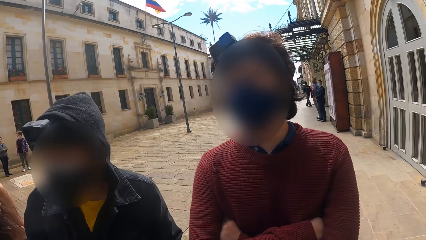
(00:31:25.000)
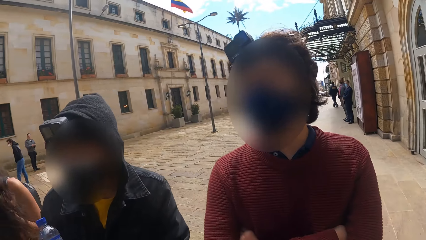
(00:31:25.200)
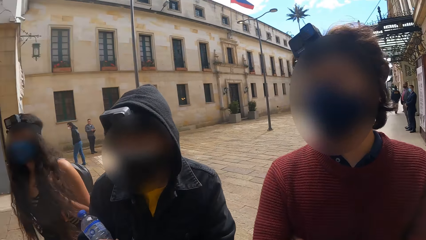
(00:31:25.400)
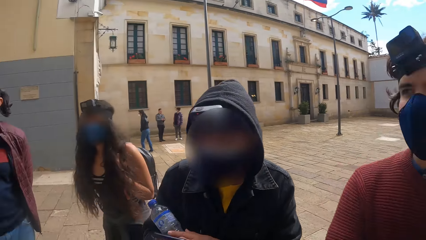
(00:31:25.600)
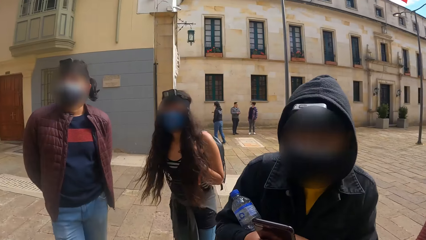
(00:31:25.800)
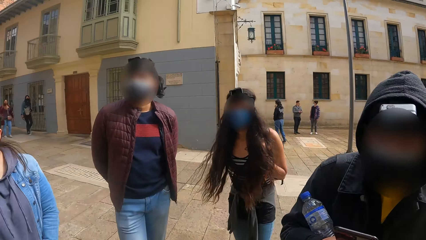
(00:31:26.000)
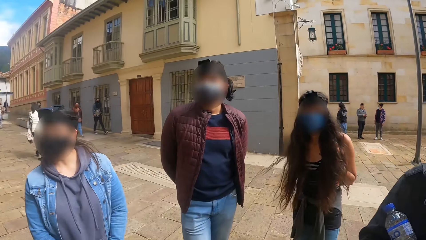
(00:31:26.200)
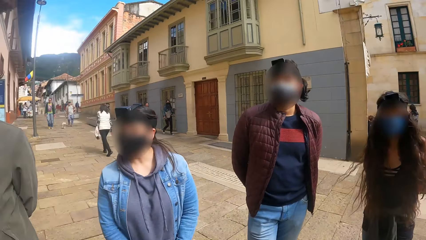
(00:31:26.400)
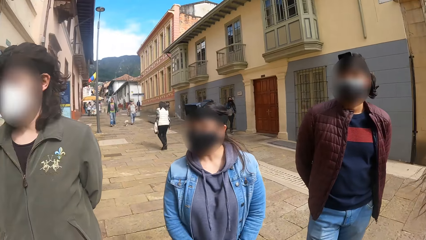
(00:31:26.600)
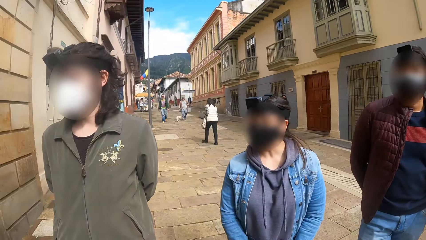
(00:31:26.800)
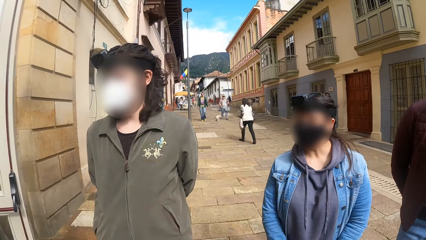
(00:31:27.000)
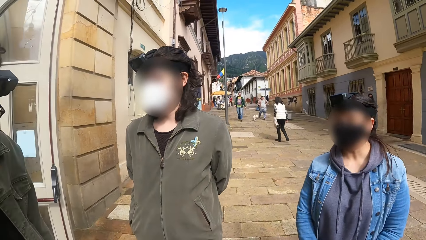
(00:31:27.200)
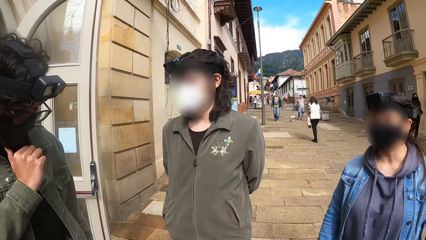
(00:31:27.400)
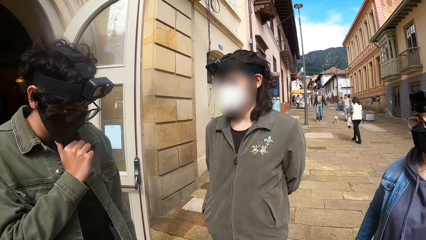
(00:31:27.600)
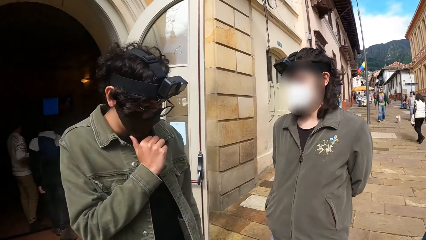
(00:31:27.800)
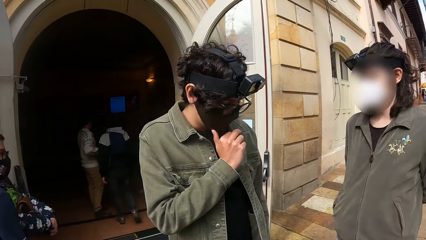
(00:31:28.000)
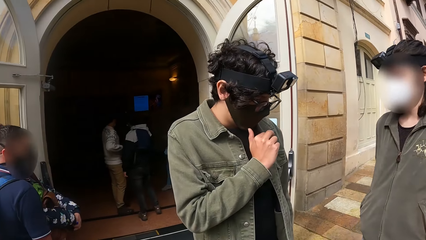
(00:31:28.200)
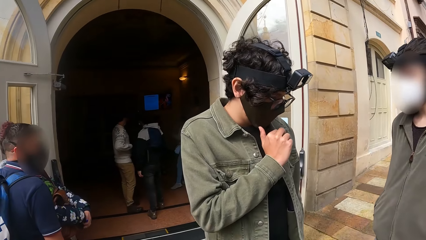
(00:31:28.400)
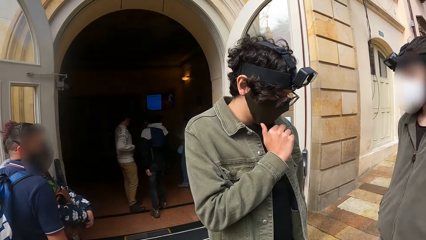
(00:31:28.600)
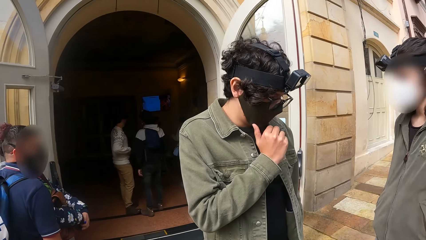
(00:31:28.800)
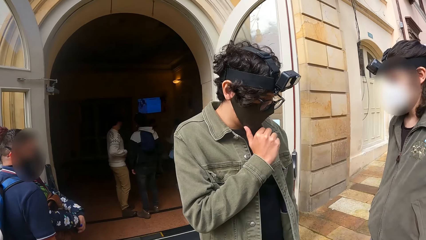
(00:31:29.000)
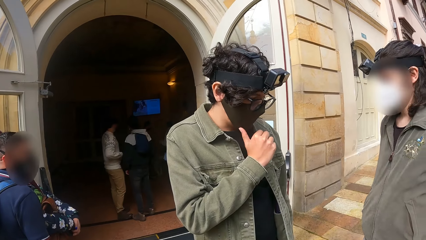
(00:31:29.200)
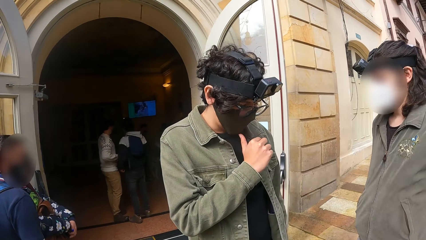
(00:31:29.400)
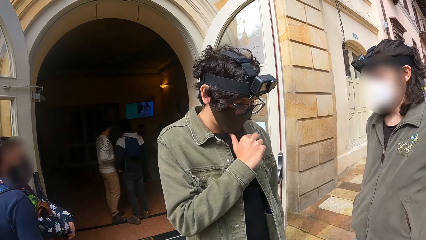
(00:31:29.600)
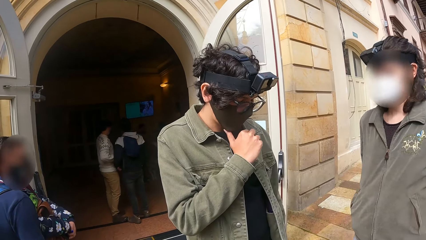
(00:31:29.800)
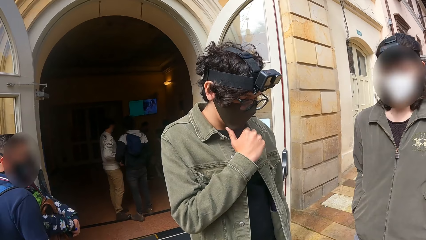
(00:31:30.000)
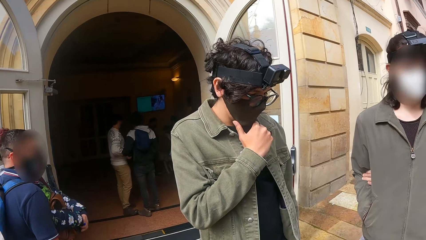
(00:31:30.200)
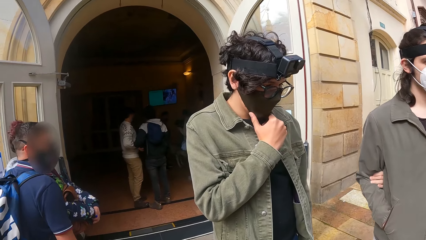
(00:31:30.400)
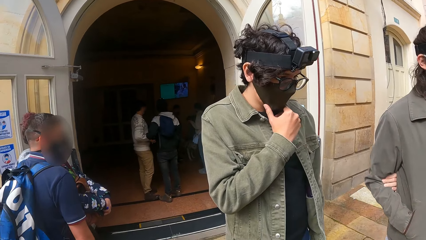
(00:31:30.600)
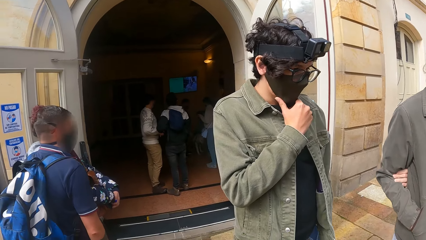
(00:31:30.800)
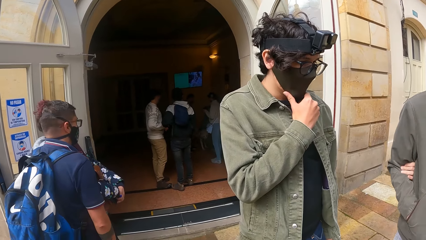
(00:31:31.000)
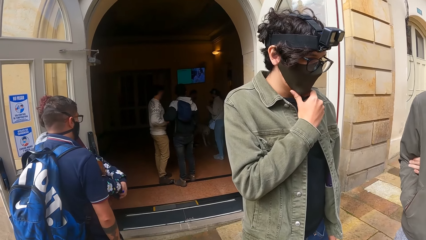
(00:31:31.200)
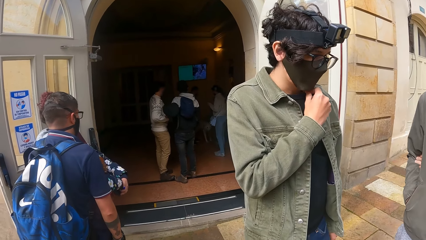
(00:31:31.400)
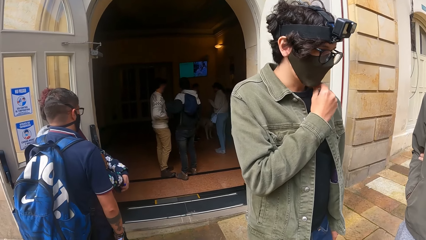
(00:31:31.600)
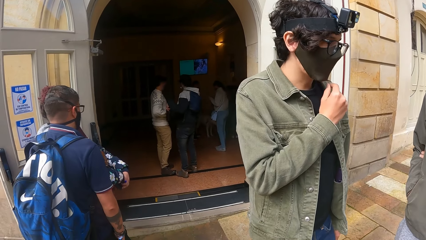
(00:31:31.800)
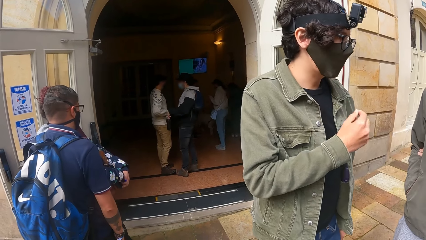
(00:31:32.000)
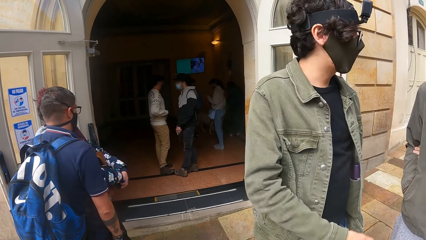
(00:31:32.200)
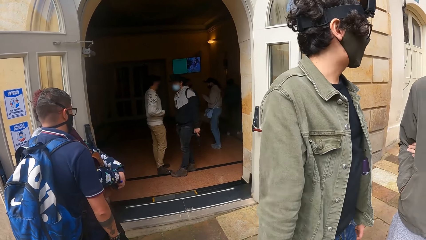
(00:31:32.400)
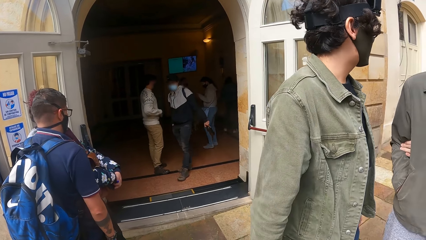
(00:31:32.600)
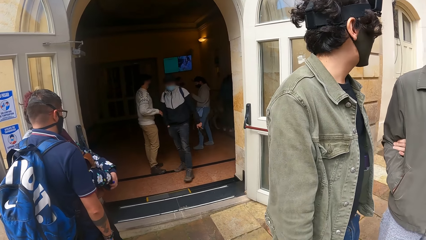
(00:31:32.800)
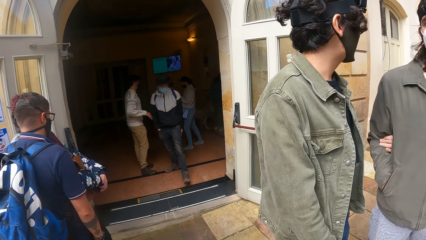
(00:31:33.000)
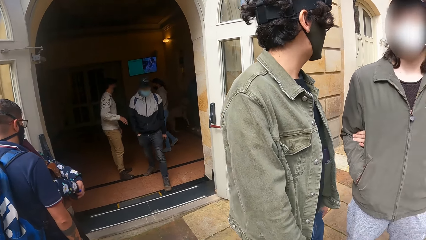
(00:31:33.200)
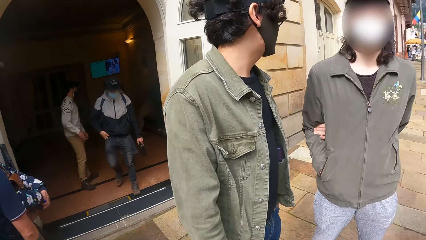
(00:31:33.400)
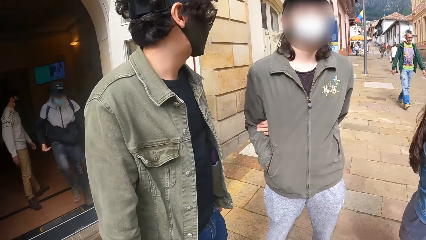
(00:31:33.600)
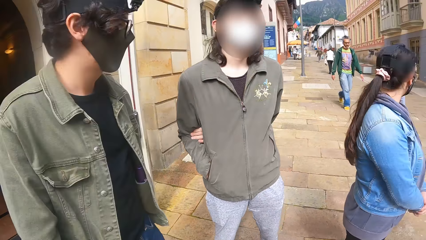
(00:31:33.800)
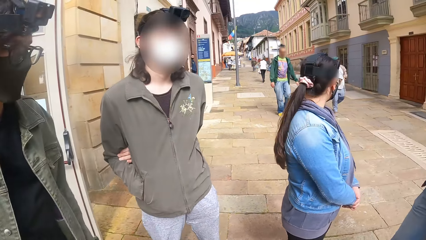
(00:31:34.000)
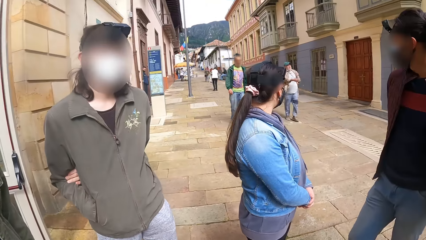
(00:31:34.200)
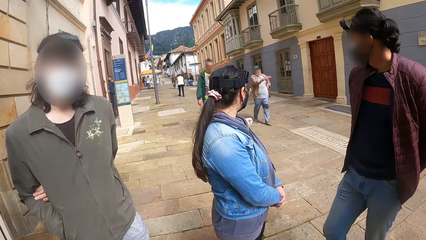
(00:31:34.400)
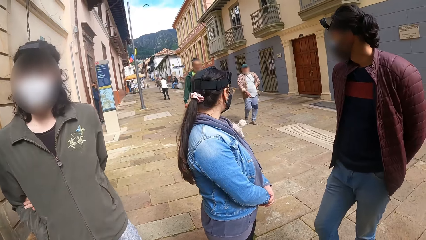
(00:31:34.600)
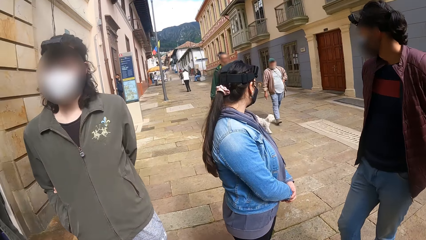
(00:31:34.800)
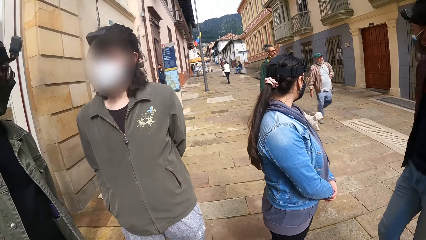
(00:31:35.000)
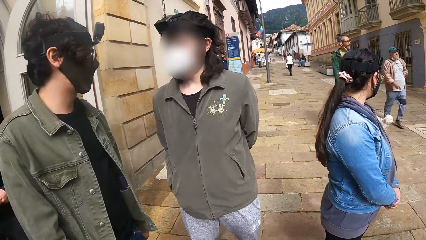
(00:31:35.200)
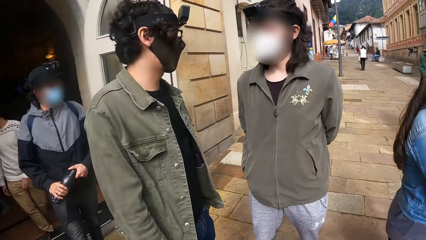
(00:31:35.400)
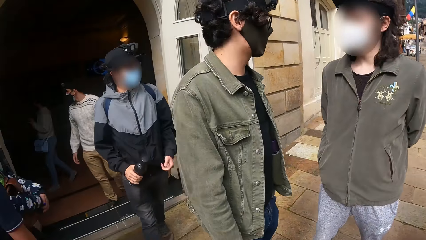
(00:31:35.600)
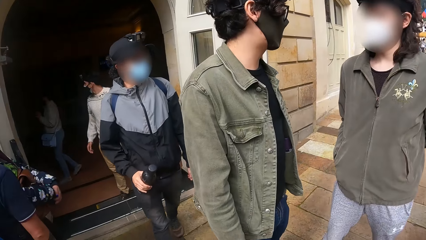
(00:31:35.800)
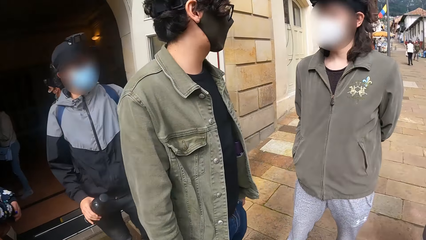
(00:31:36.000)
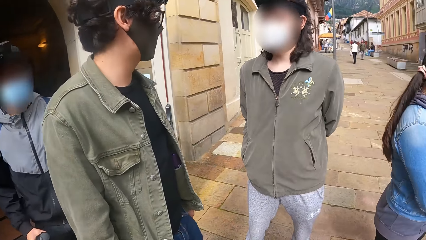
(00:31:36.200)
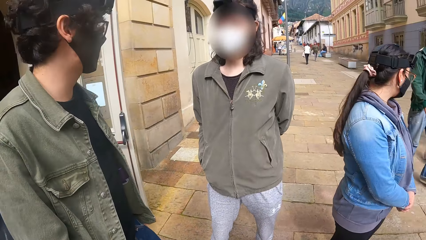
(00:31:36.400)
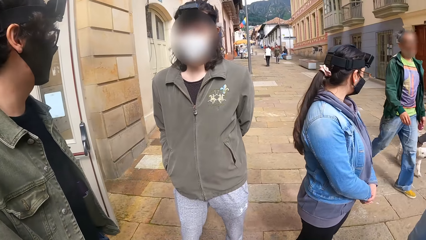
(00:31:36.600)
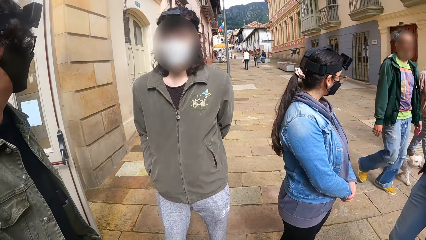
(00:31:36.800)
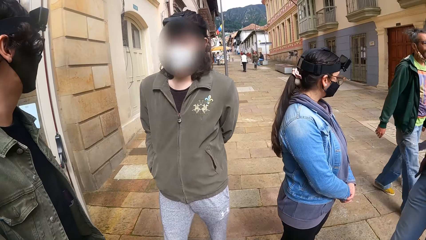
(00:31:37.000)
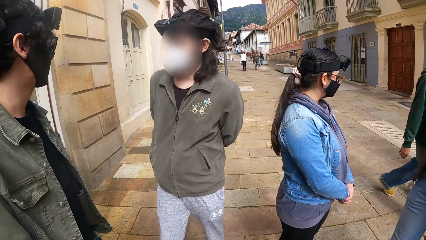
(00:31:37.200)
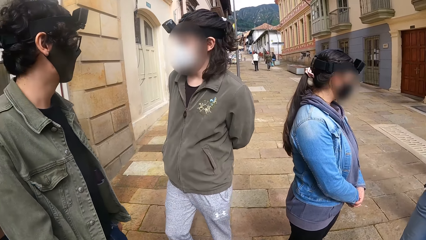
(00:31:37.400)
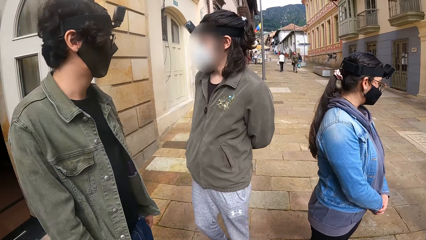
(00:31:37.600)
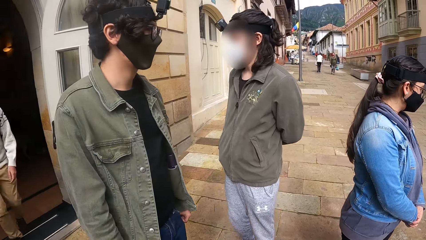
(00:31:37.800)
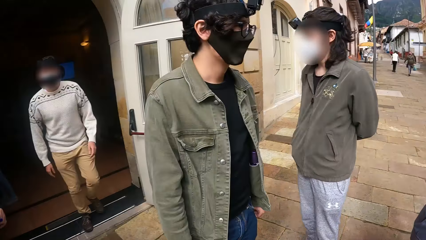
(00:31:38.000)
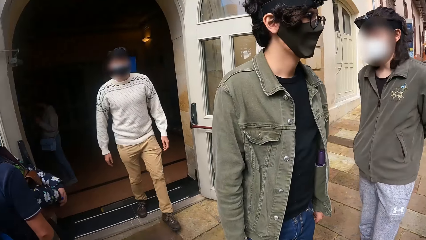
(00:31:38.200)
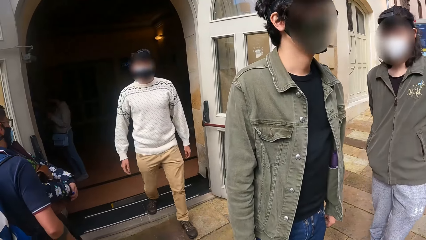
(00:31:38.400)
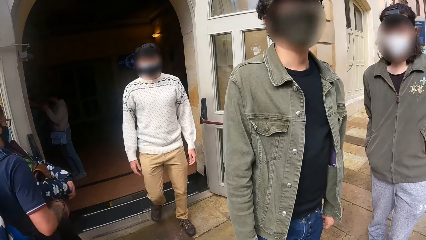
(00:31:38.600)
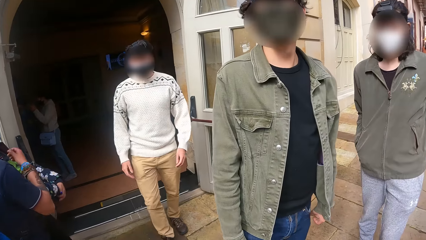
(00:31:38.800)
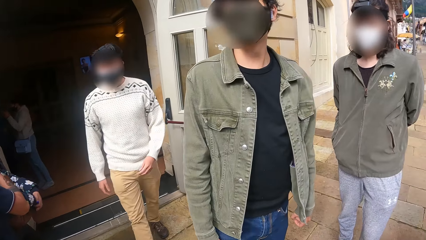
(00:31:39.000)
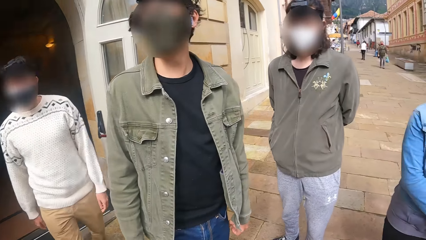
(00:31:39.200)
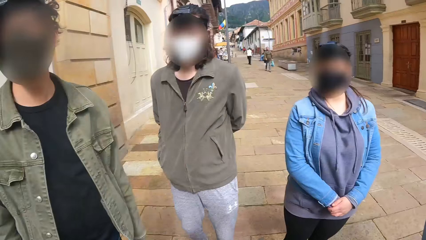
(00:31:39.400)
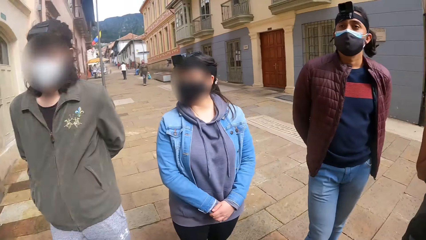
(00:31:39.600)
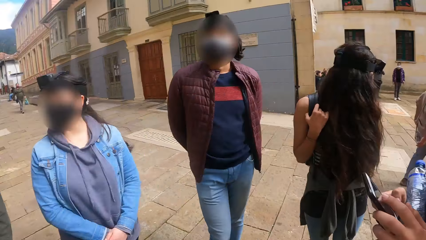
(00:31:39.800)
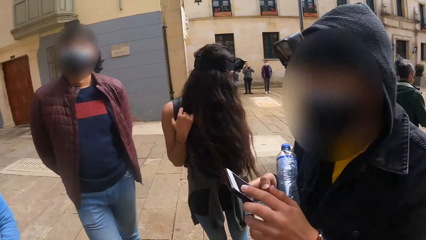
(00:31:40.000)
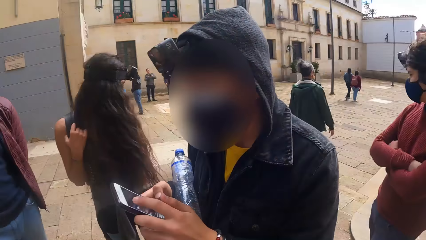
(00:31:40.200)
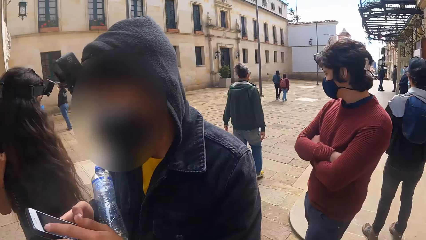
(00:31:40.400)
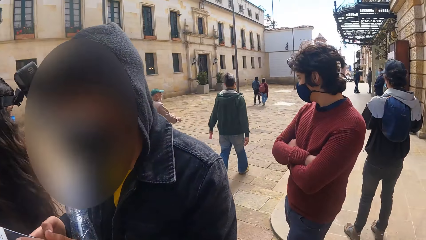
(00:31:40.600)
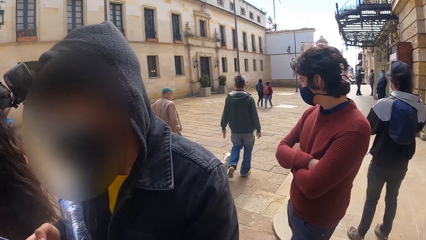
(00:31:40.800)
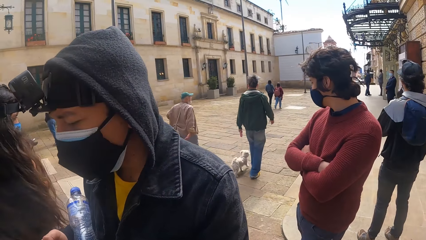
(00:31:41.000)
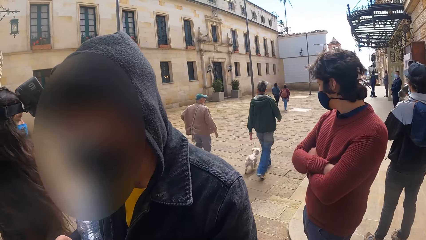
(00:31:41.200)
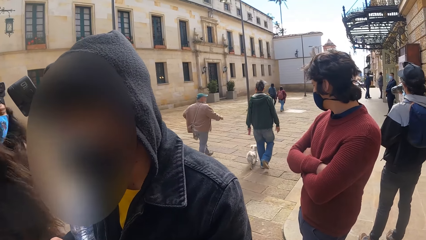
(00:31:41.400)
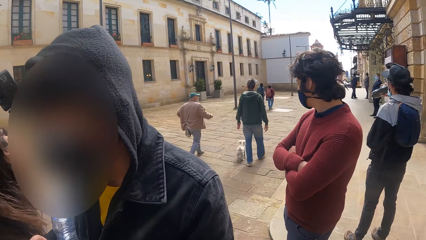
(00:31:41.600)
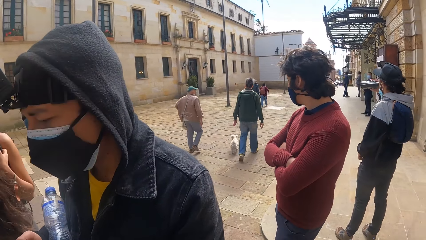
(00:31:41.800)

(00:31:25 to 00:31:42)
The woman operates a phone in her hands with her right hand.
